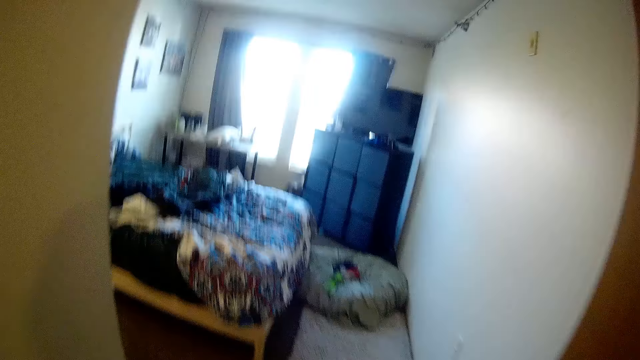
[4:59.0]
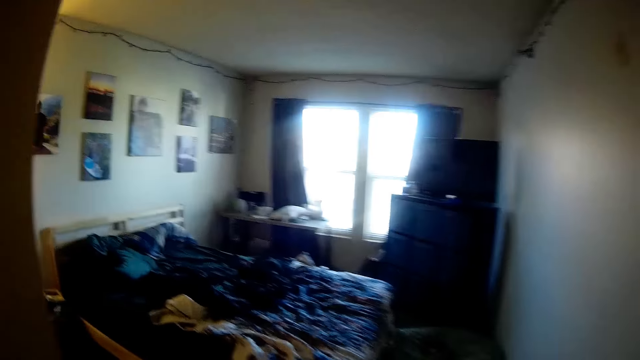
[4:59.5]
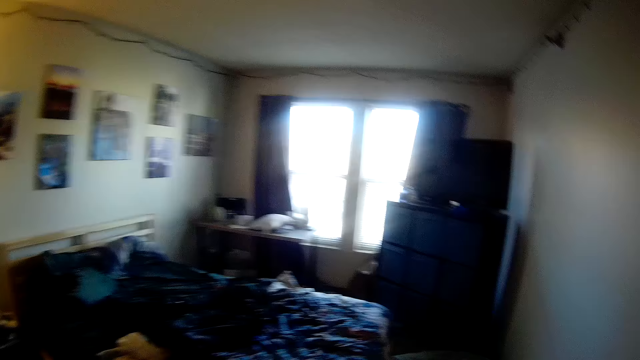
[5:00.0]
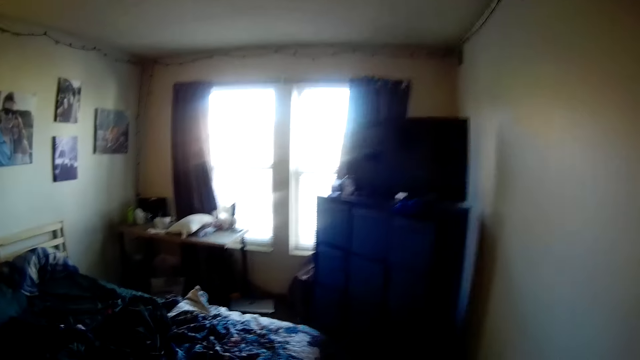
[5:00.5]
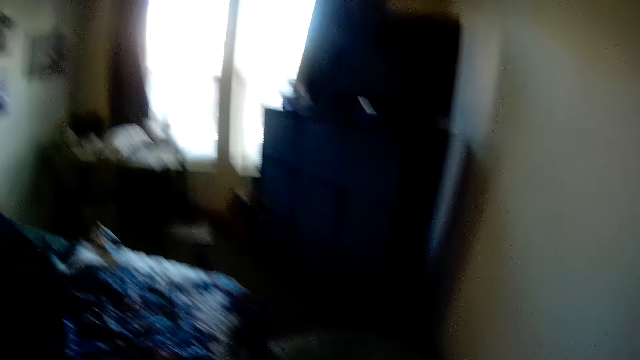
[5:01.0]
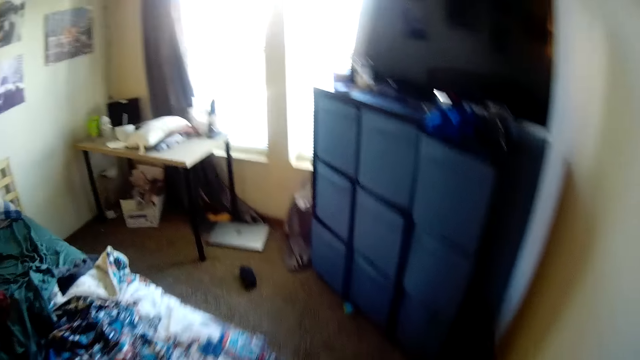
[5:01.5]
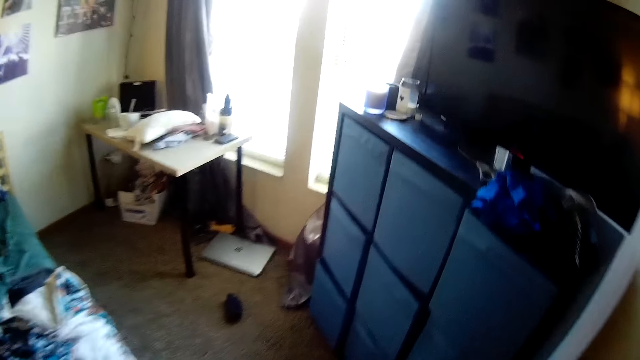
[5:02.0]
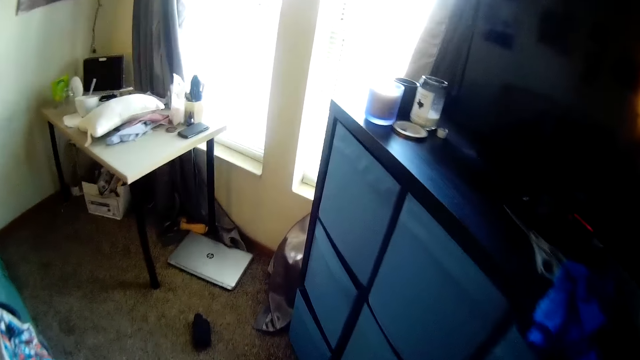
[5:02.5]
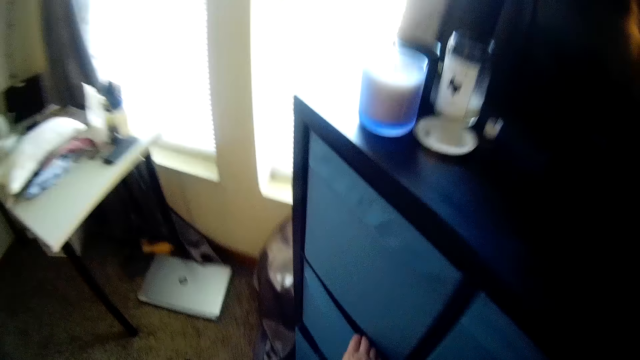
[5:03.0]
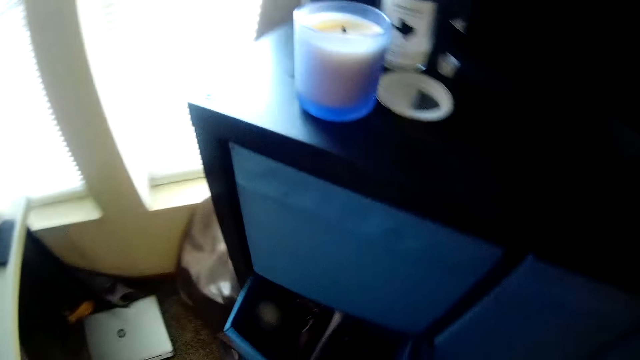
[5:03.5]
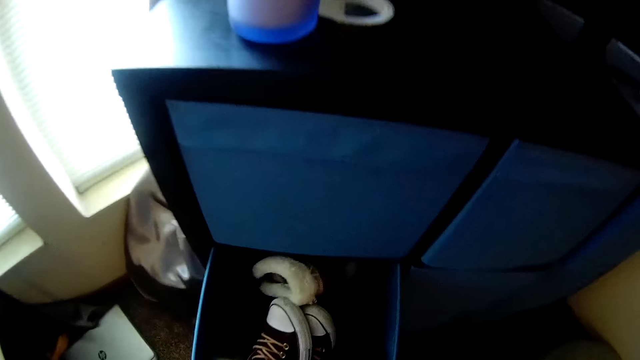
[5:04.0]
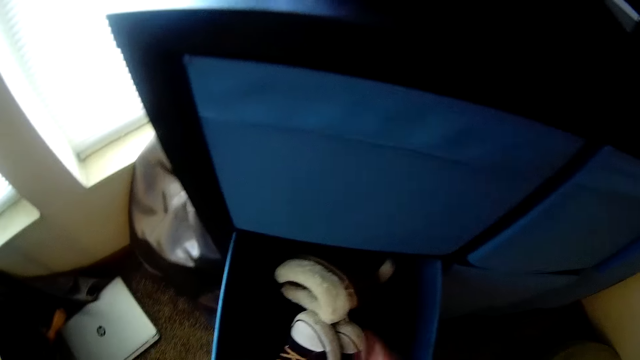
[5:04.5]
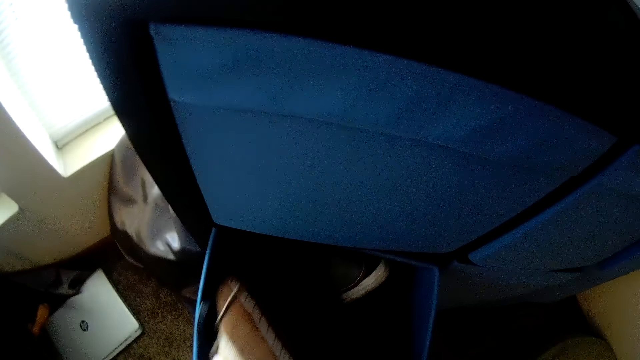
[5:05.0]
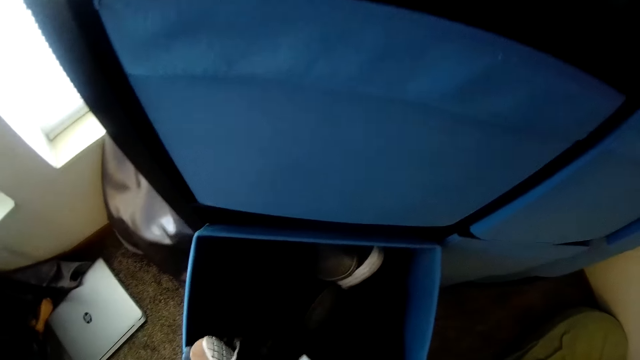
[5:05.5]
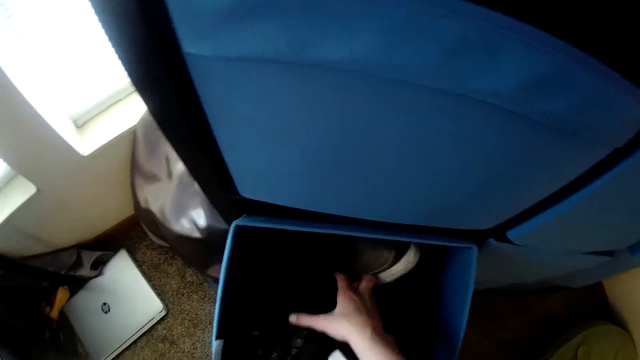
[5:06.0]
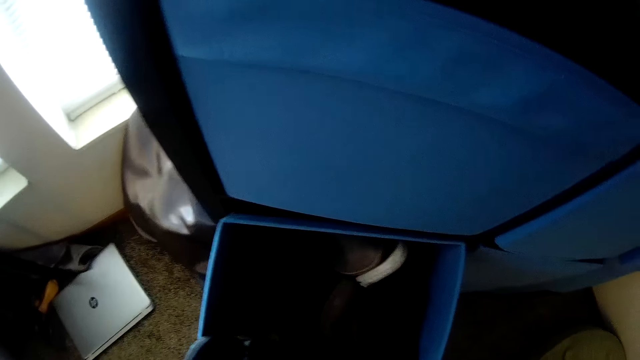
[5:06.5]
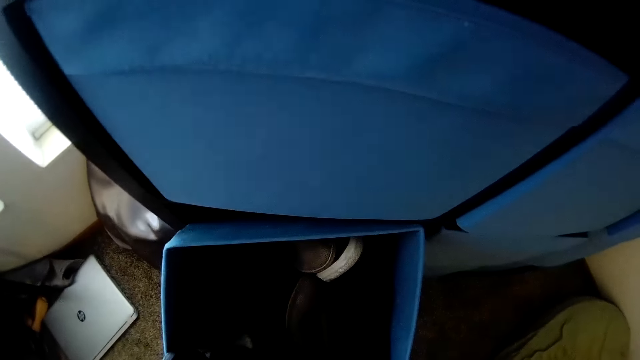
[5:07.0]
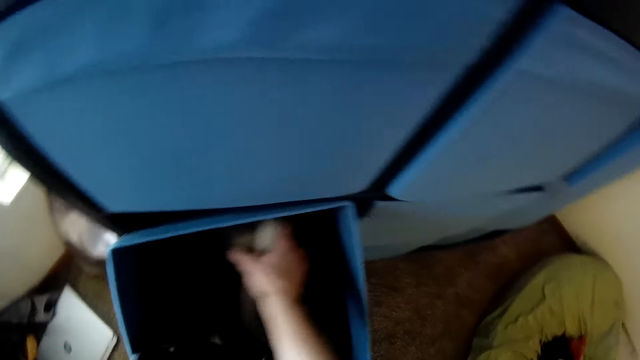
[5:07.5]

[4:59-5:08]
The camera wearer walks back into the room. He opens a cabinet space or drawer containing footwear with his hand. He checks the footwear in the cabinet space with his hands. He moves shoes in the drawer.

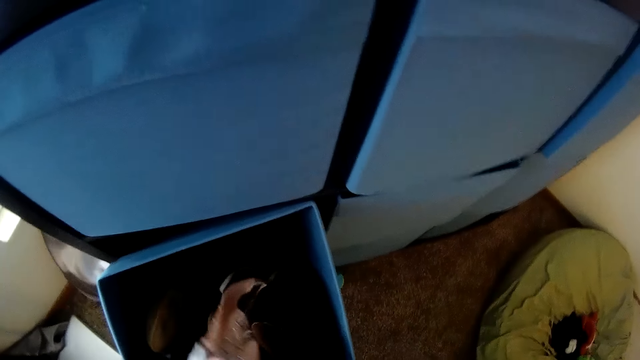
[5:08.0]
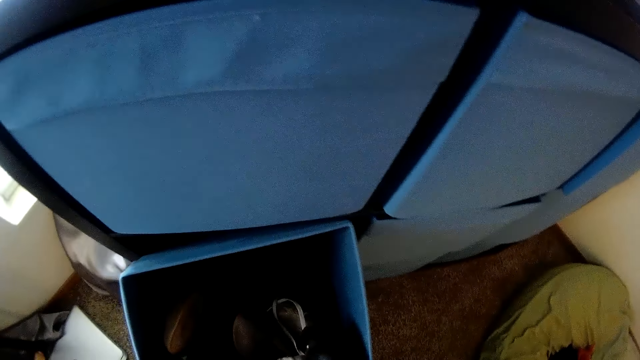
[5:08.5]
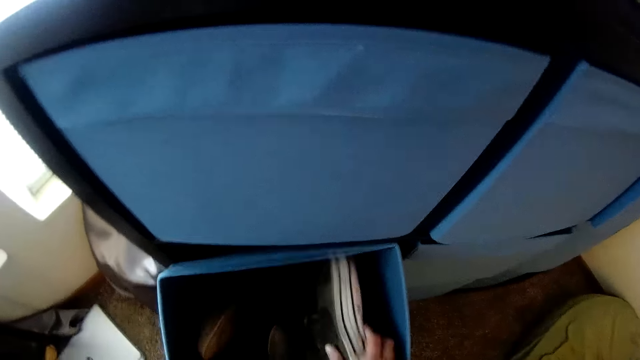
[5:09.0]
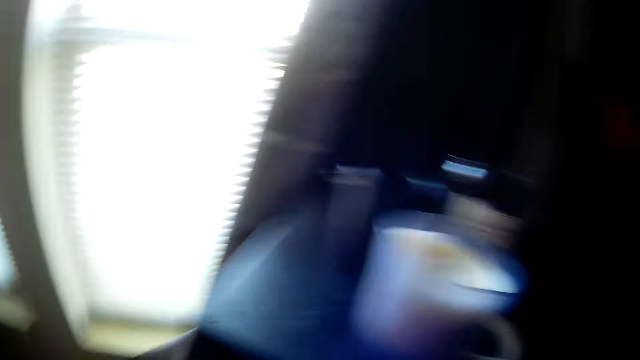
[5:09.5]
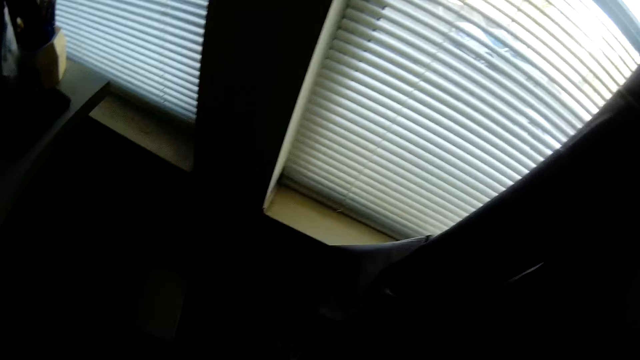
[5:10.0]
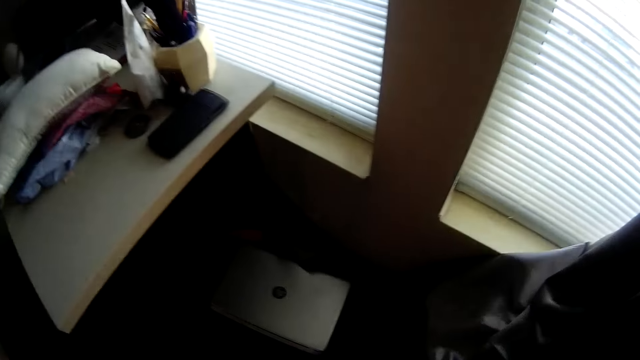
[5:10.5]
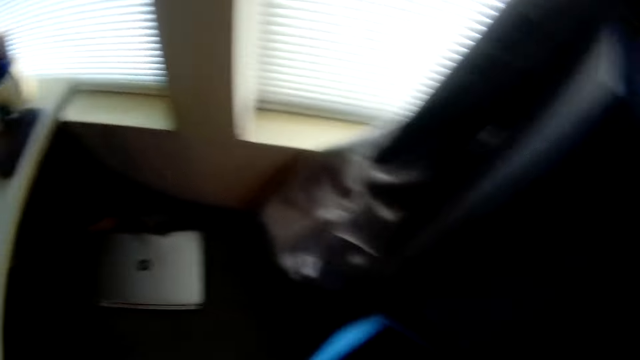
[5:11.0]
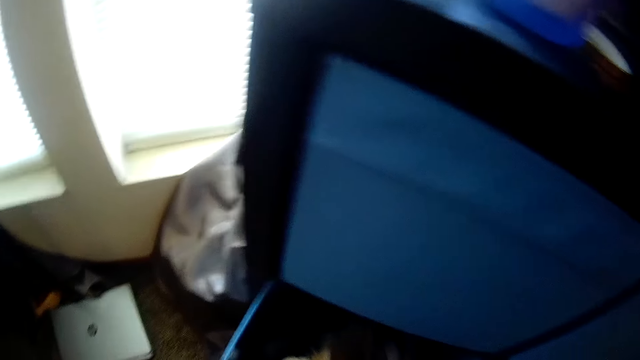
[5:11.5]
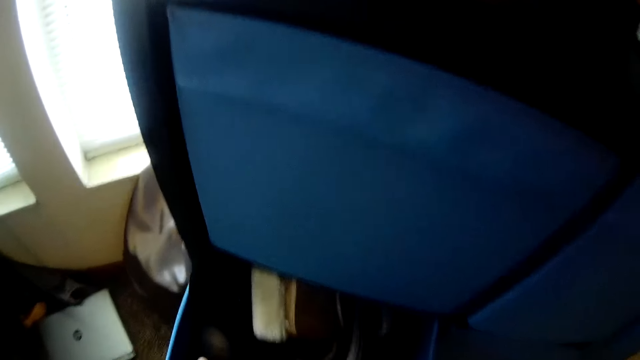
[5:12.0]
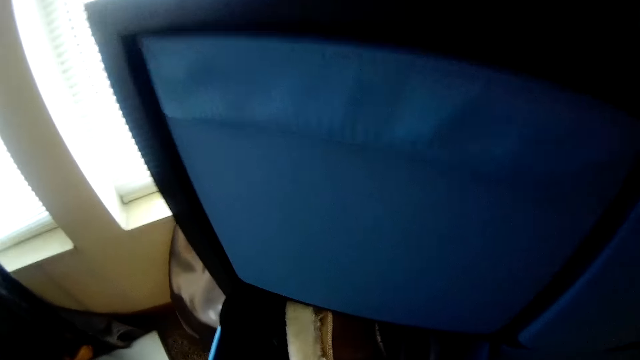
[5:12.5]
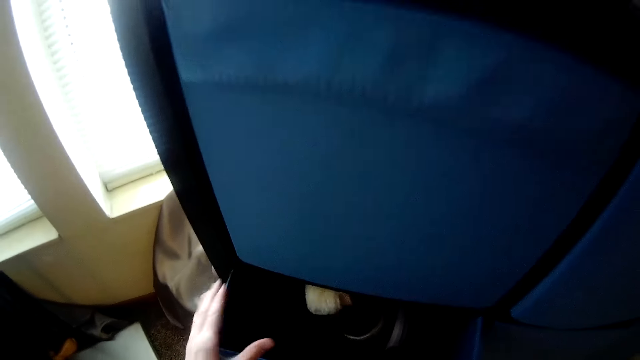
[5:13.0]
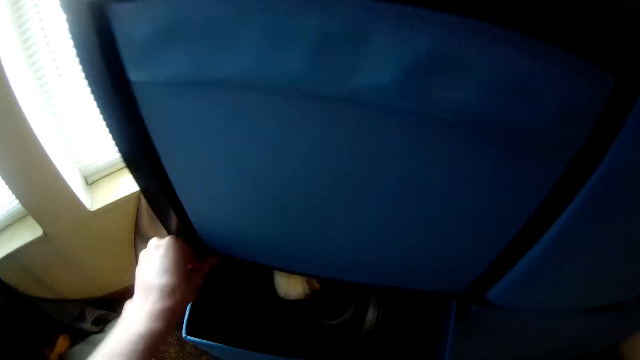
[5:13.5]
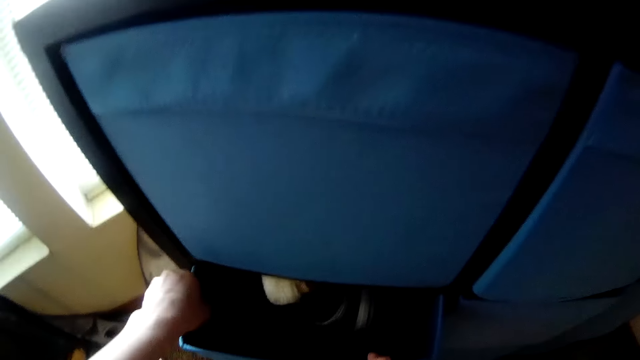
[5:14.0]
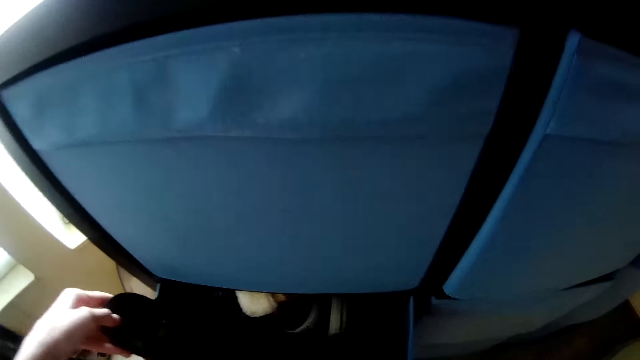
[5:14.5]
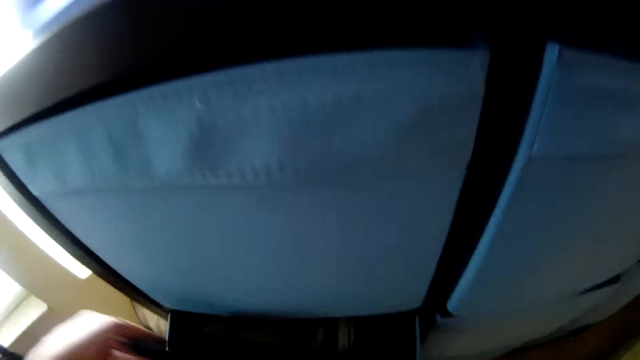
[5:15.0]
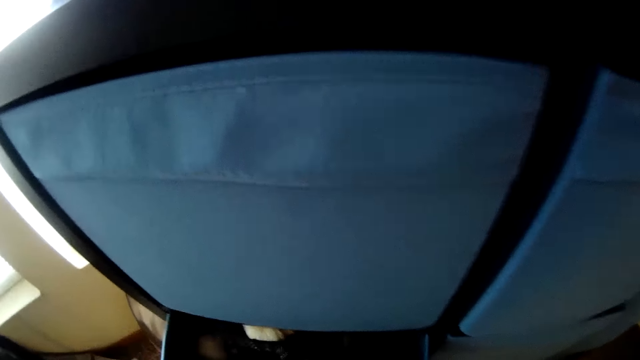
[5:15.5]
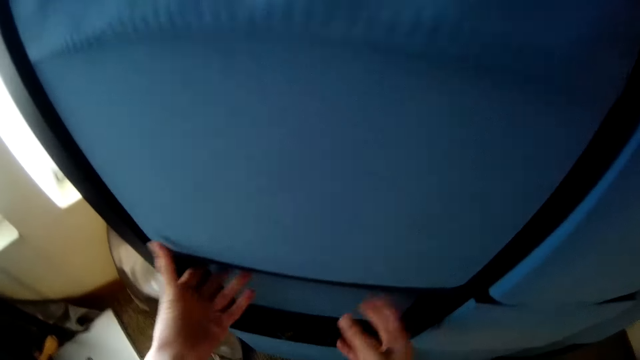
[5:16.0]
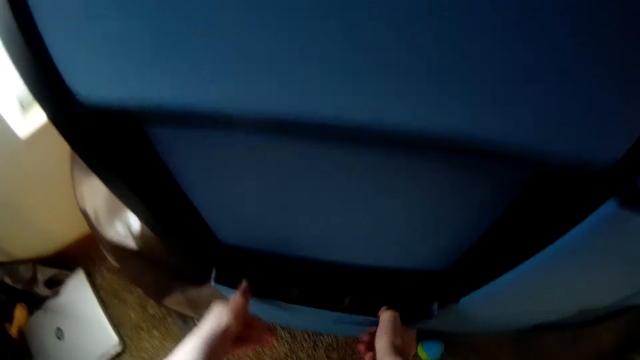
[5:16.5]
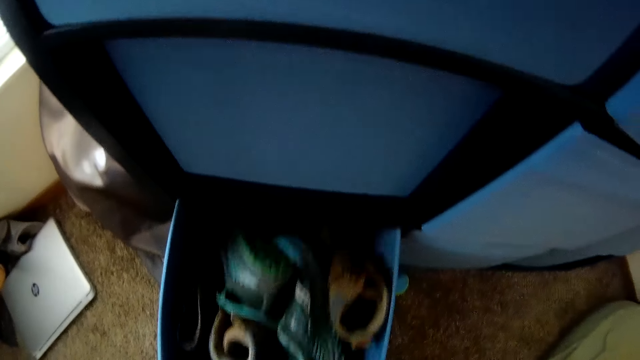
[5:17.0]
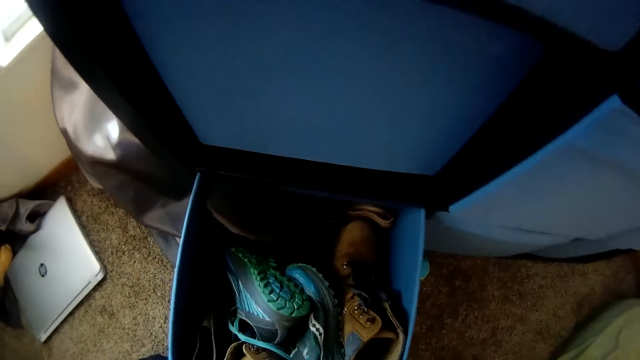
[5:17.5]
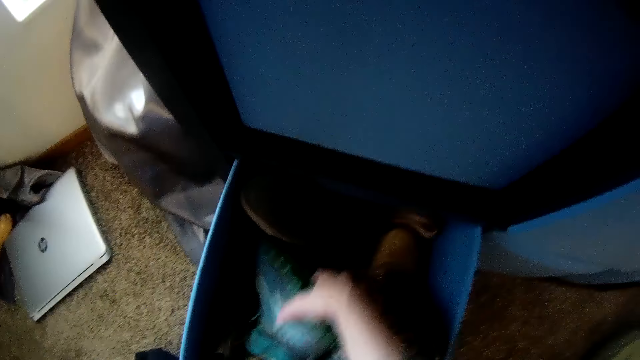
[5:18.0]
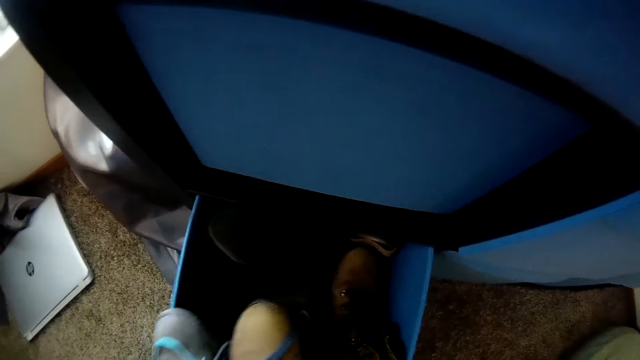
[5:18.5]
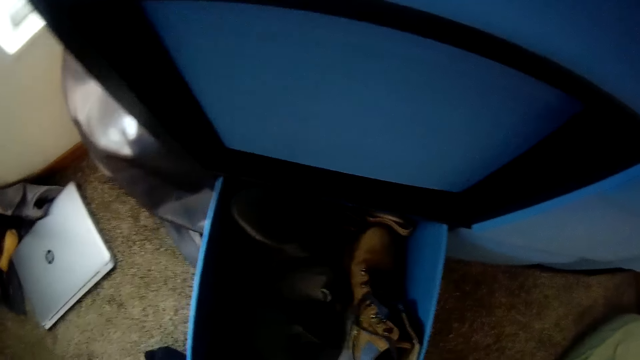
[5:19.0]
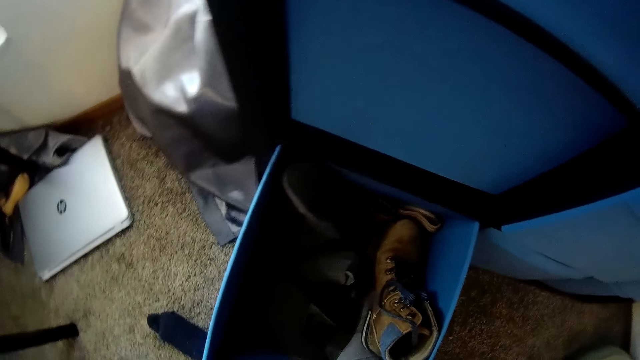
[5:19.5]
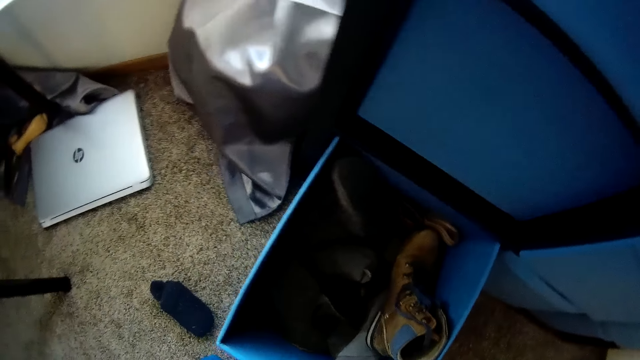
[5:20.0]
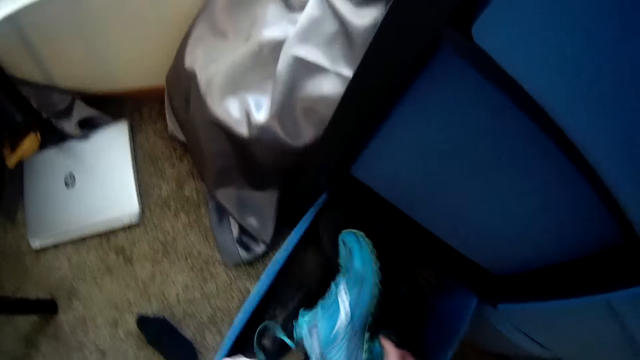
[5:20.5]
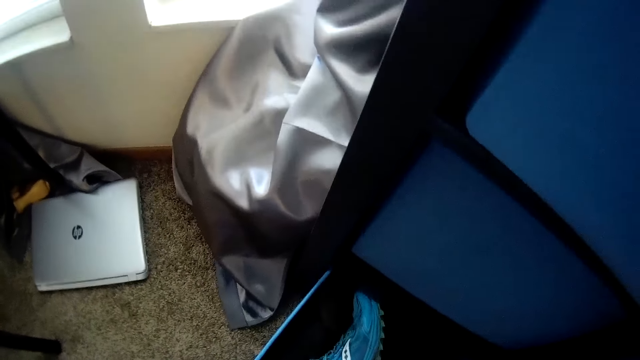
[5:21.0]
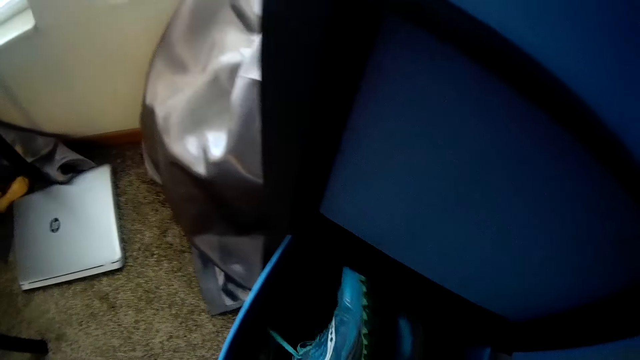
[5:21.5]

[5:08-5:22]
The camera wearer looks around the room. He closes the cabinet space or drawer with his hands. He moves a shoe in the drawer. He closes the drawer. He opens another cabinet space containing footwear with his hands. He brings out some footwear from the cabinet space with his hands. He puts back the footwear into the cabinet space with his hands.
